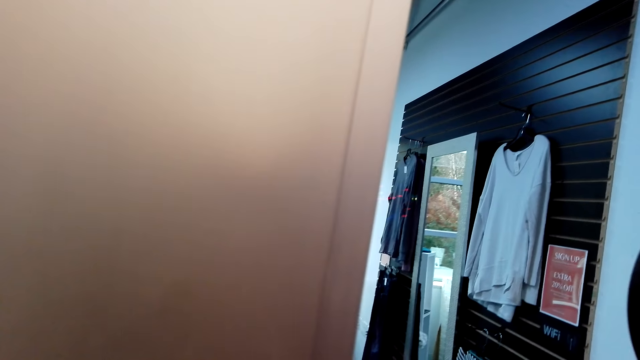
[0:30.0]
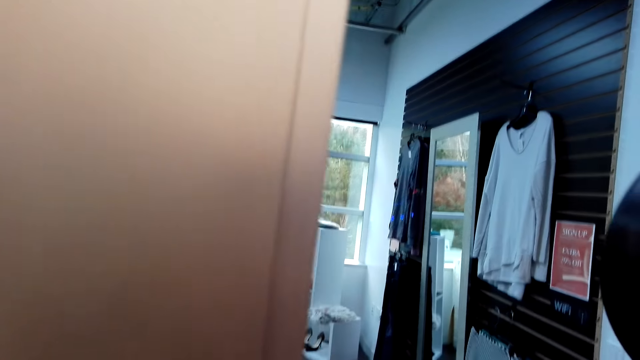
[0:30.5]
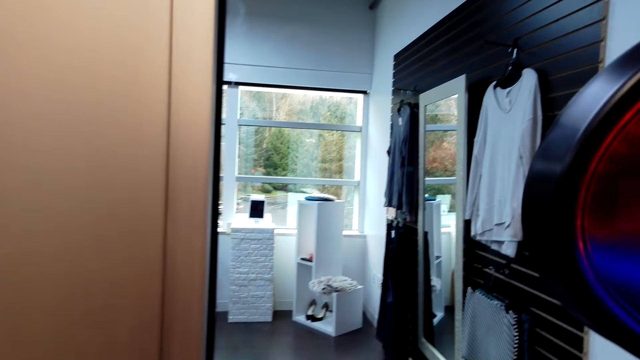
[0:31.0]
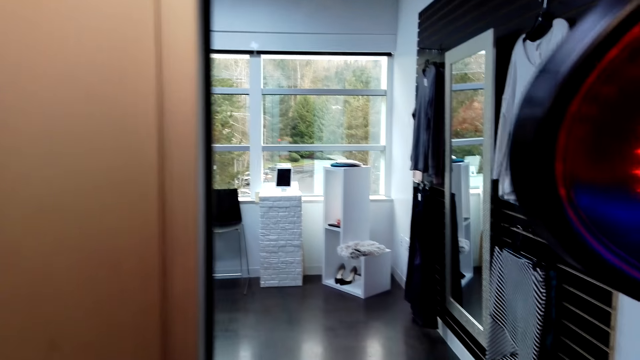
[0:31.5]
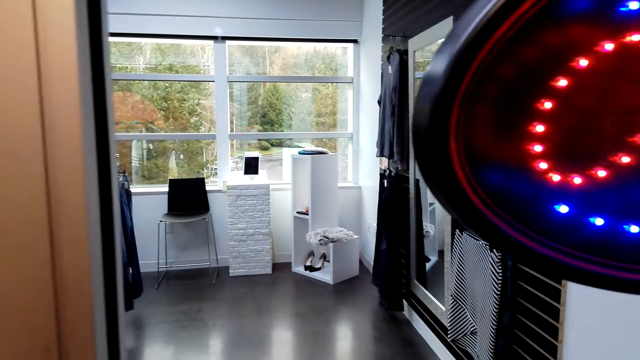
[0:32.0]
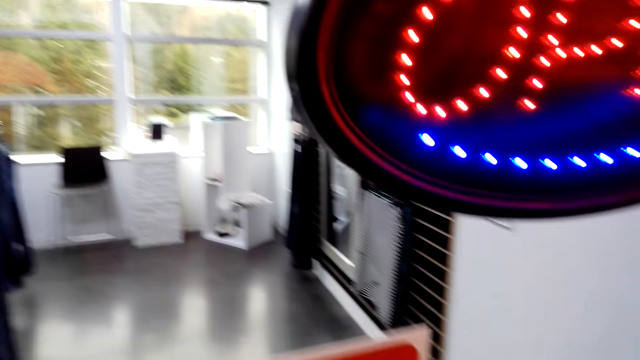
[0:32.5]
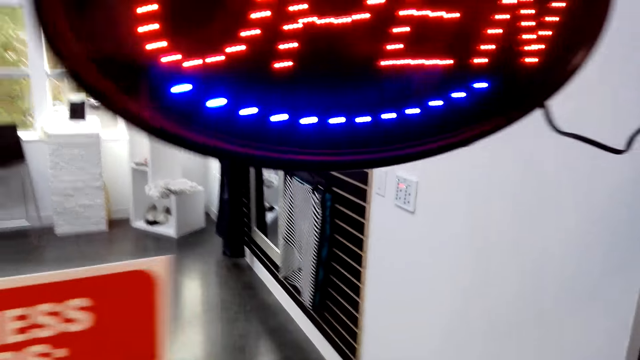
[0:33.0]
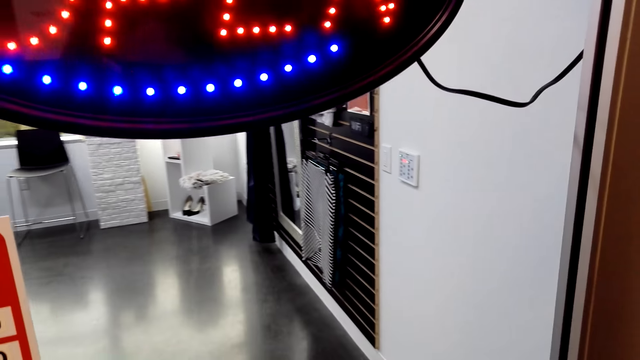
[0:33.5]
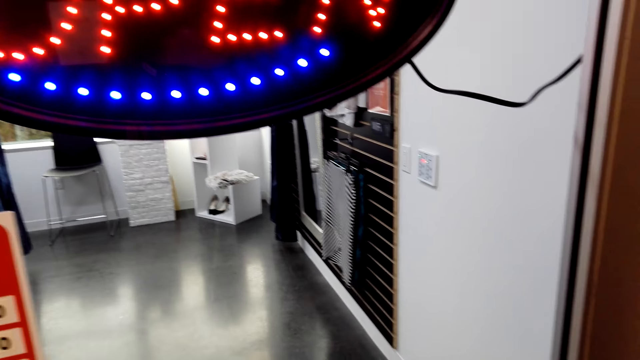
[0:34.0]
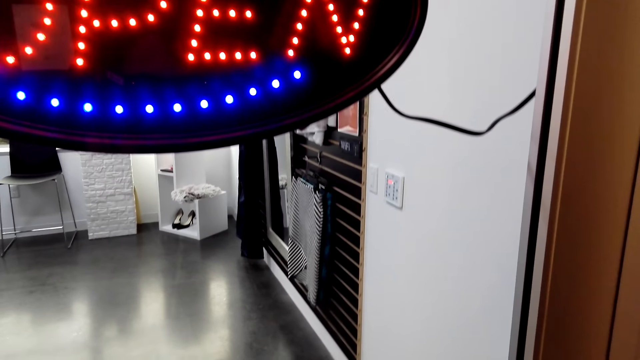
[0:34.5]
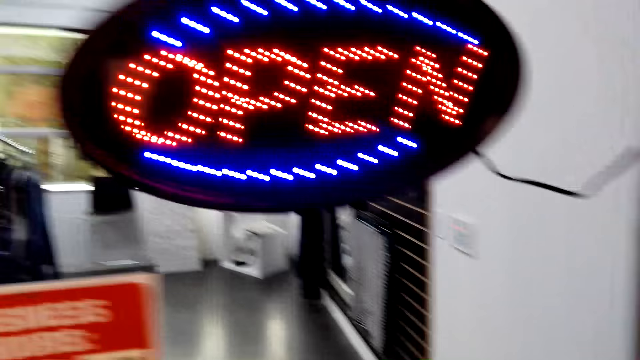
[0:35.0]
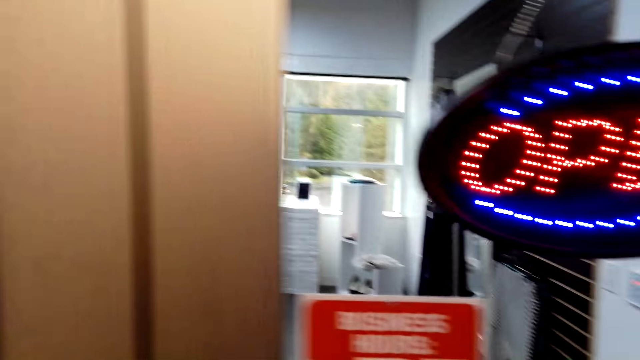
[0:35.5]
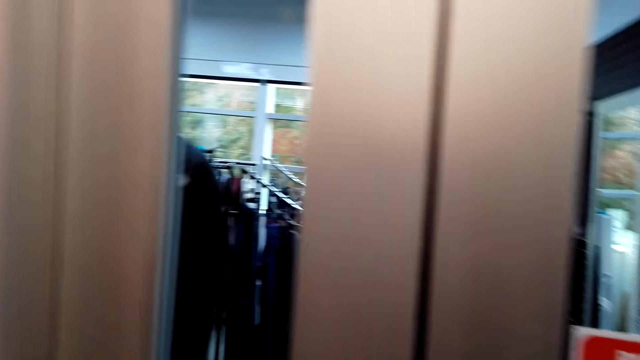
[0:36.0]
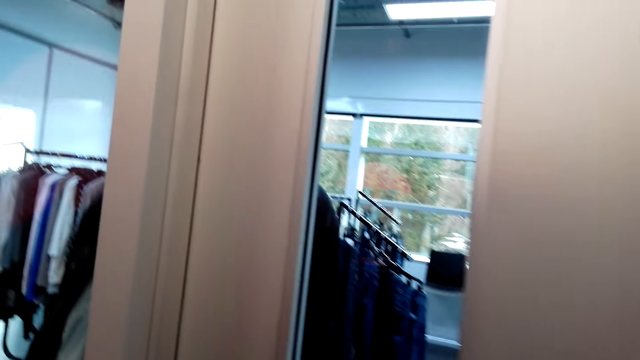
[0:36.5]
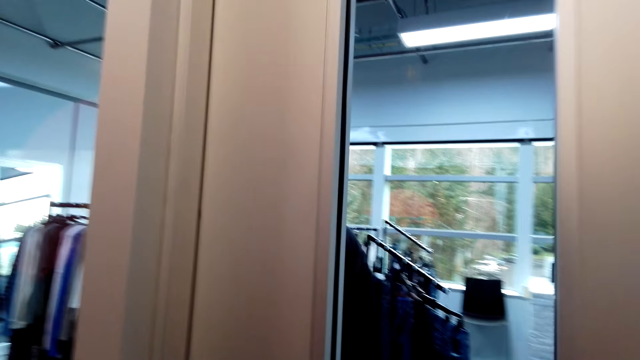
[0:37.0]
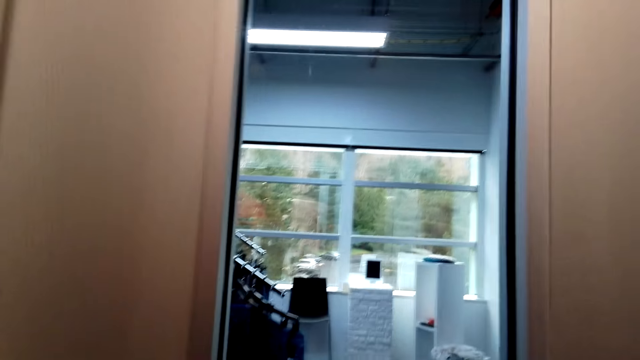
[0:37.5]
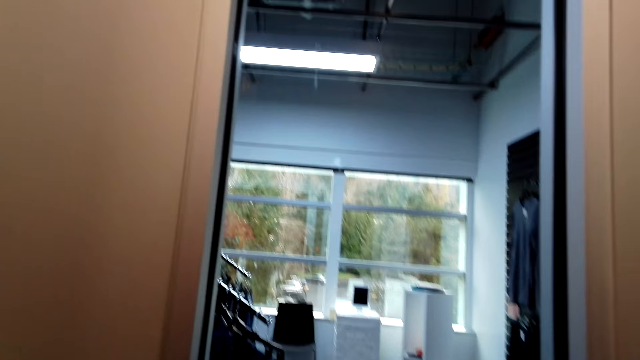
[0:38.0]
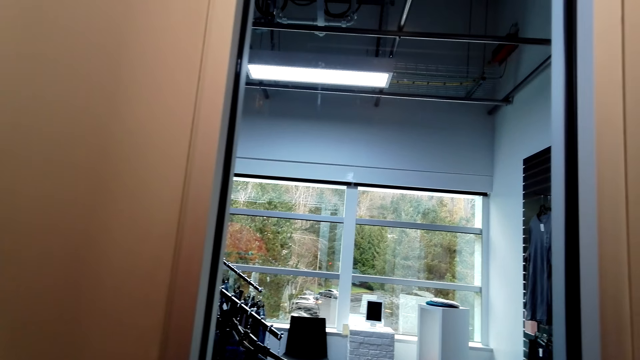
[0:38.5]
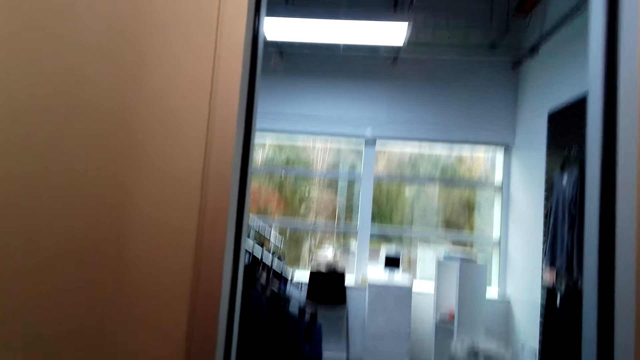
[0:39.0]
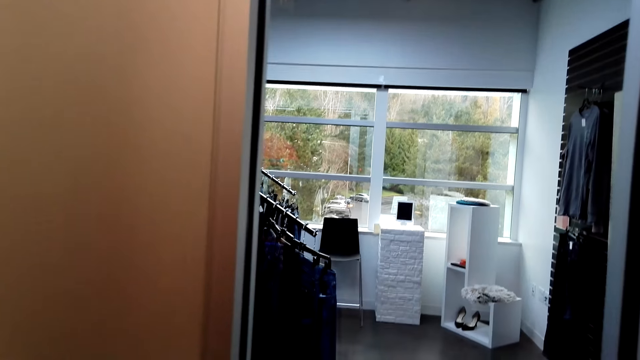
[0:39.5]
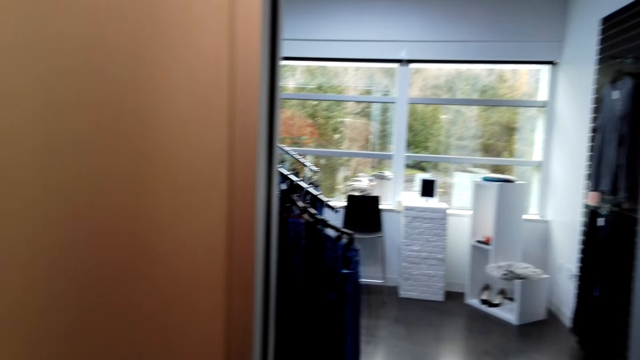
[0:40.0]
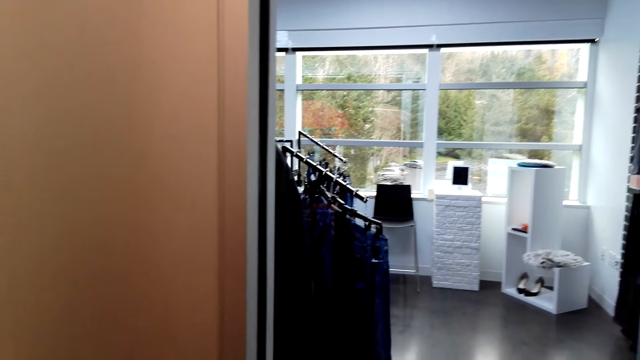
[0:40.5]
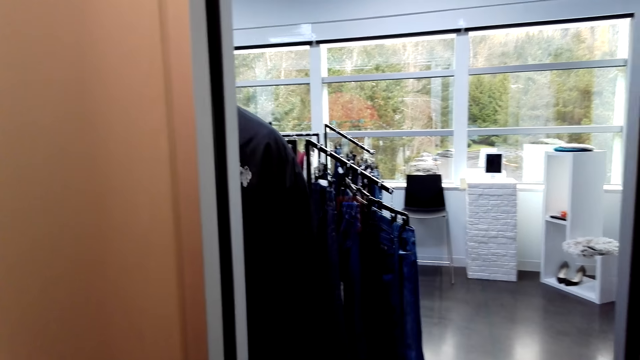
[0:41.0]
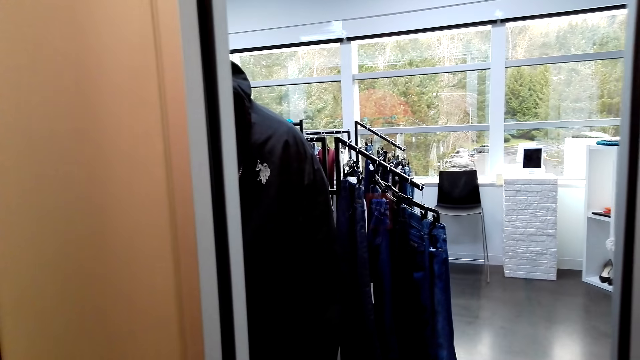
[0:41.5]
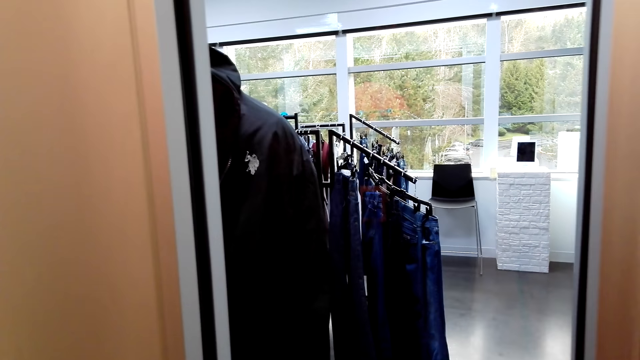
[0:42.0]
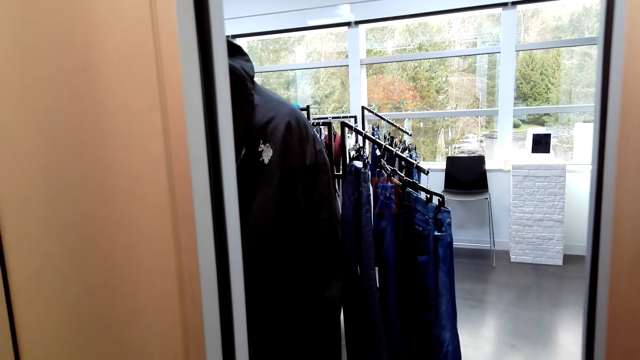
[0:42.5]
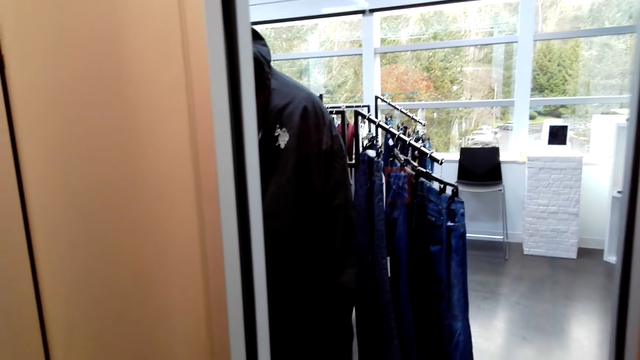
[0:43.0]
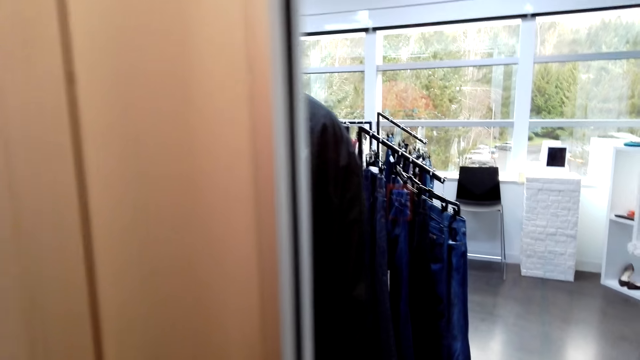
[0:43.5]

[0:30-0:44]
The camera wearer walks around the store. They look through the window.

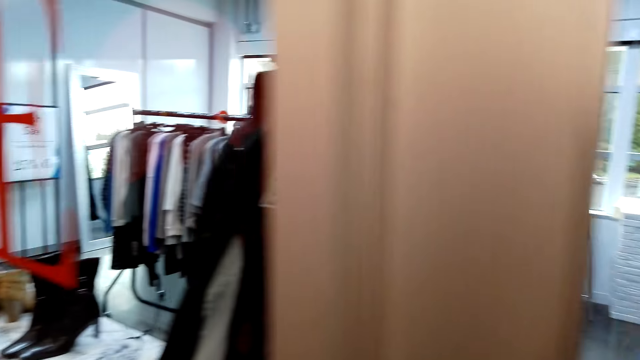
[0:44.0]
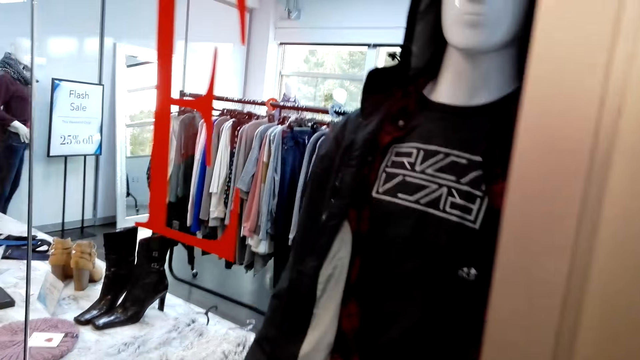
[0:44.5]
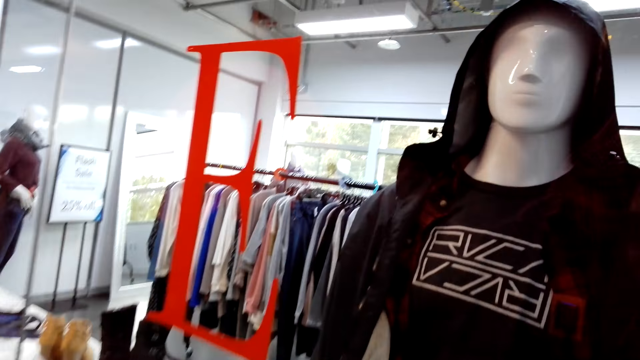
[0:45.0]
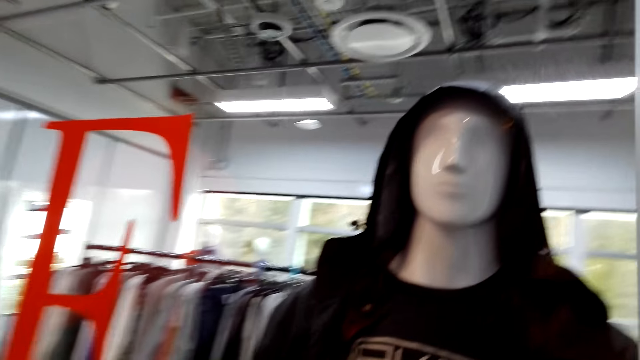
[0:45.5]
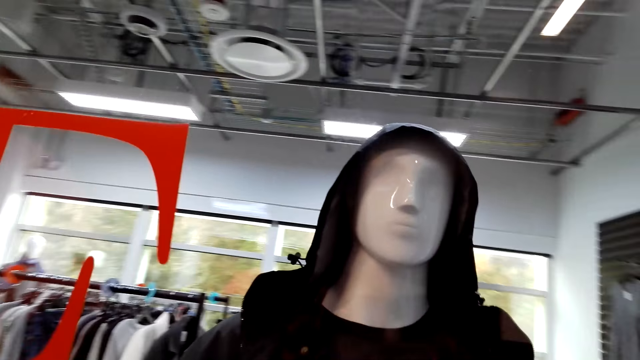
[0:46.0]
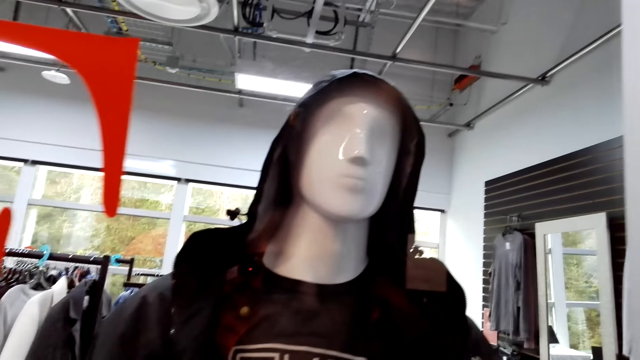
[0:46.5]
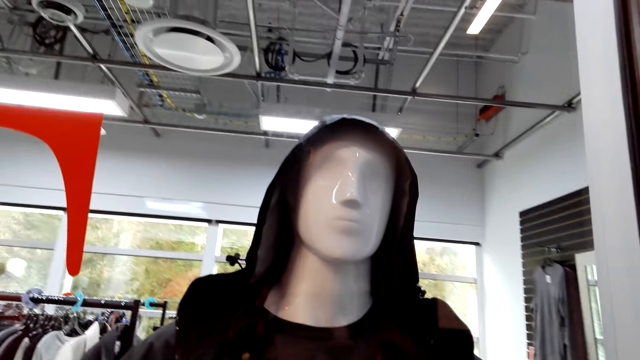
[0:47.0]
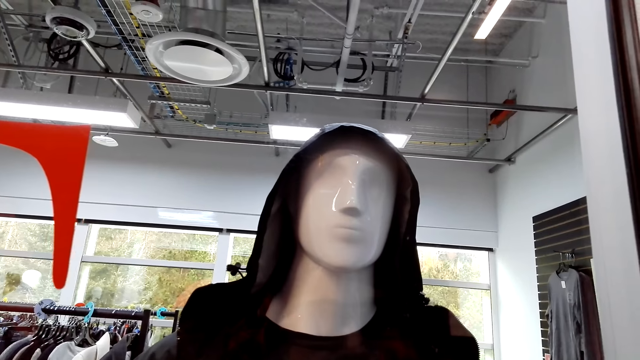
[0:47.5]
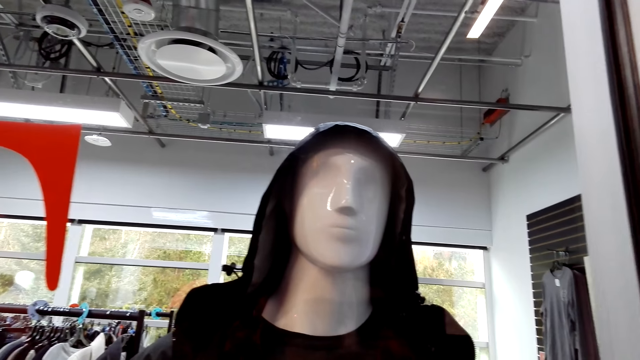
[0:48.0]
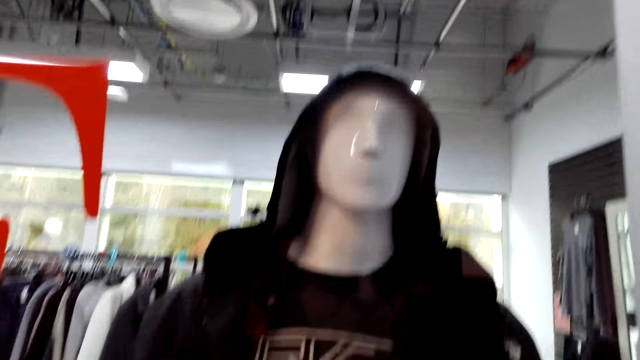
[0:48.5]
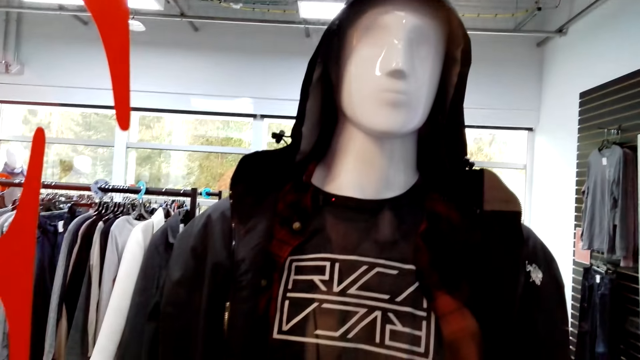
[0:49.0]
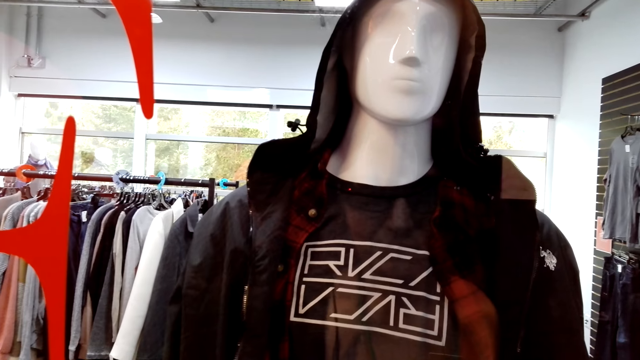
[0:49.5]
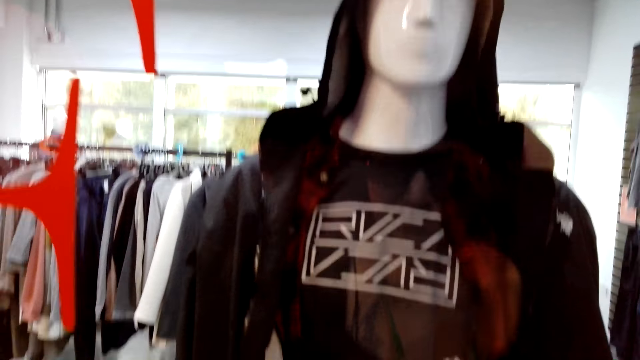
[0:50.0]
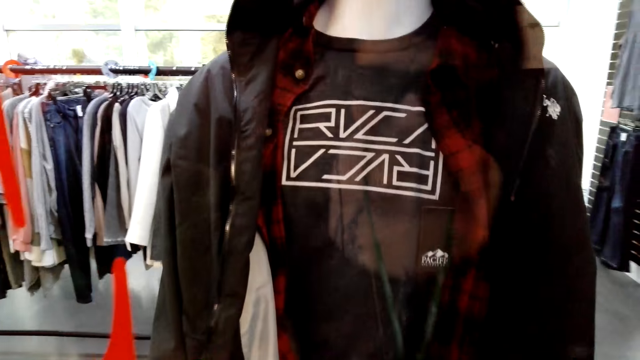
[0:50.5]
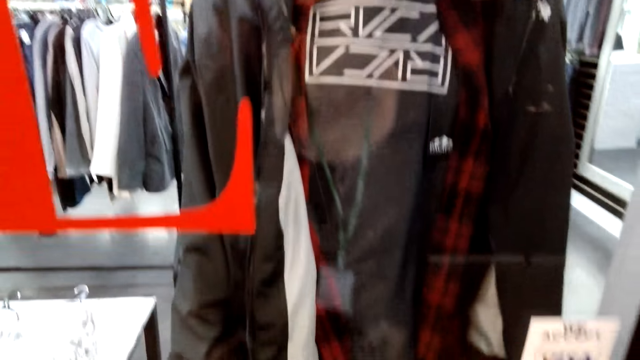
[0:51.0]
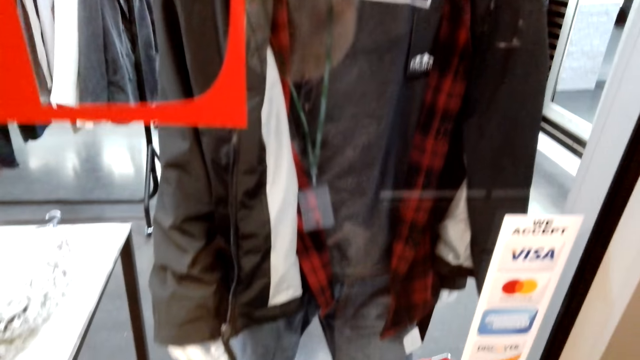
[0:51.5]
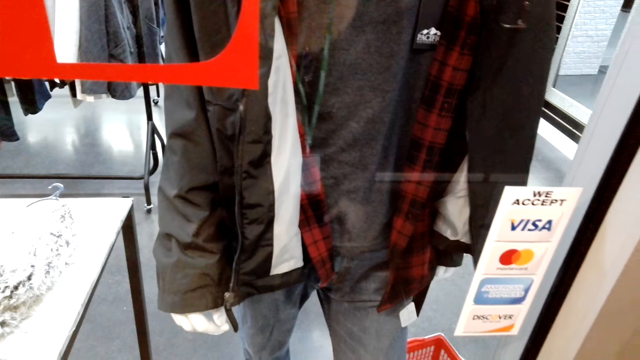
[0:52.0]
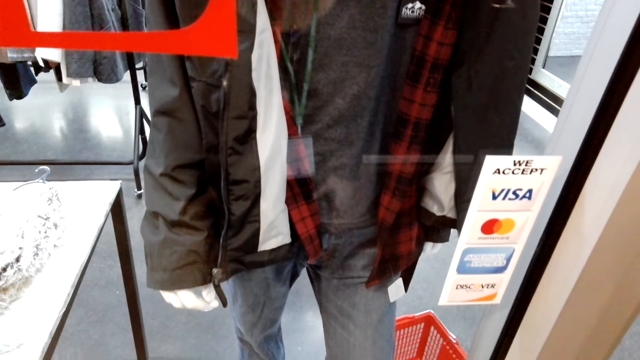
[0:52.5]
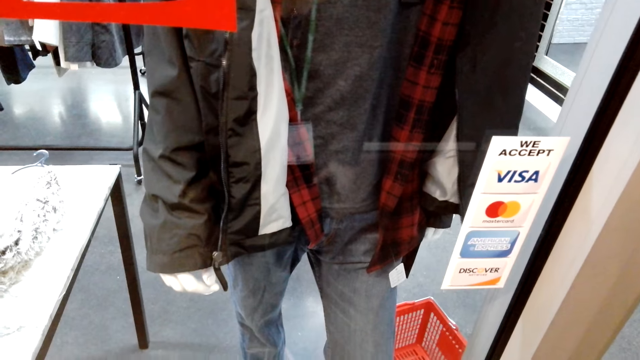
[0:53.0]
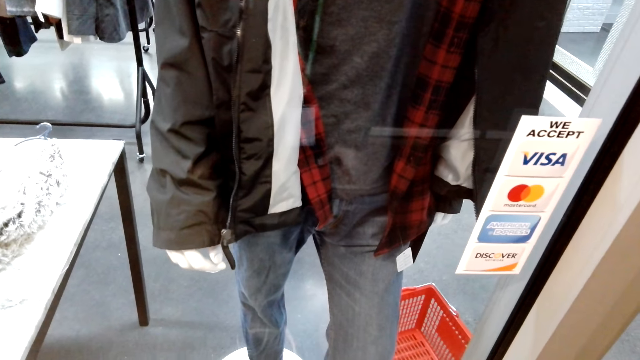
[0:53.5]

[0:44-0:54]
The camera wearer looks at a mannequin. They look at a shirt. They look at a trouser.
